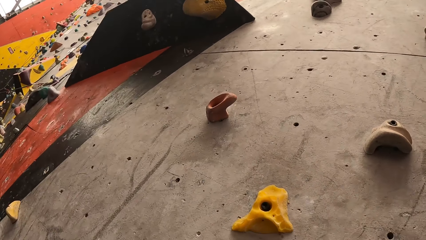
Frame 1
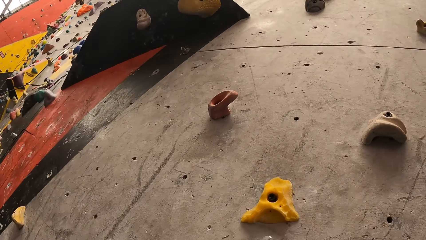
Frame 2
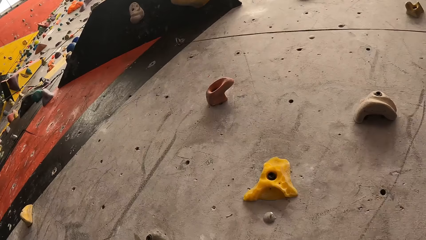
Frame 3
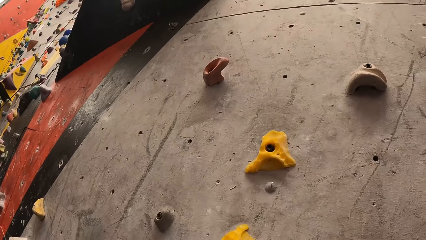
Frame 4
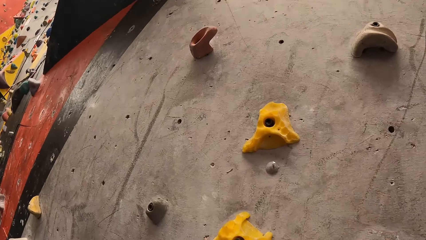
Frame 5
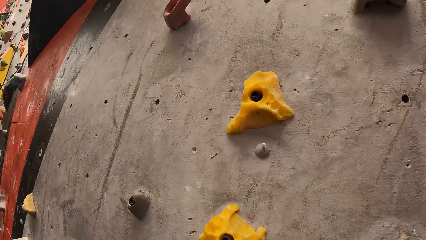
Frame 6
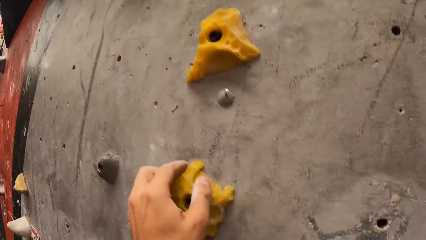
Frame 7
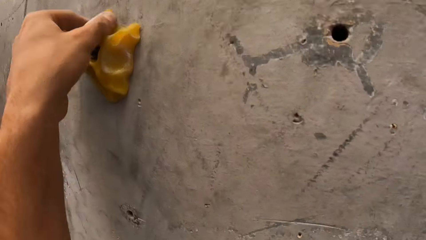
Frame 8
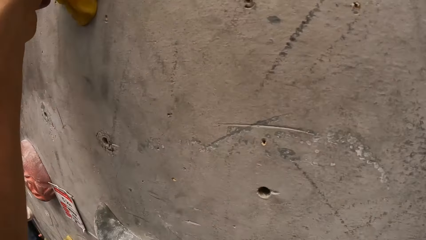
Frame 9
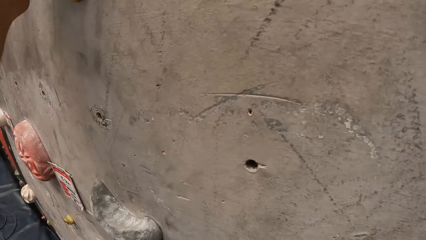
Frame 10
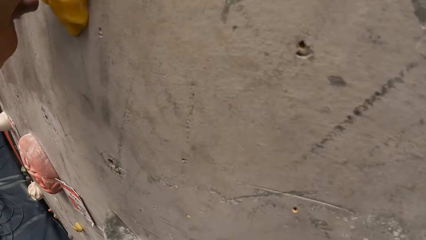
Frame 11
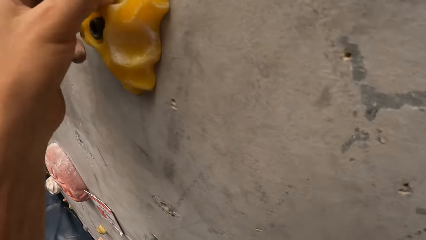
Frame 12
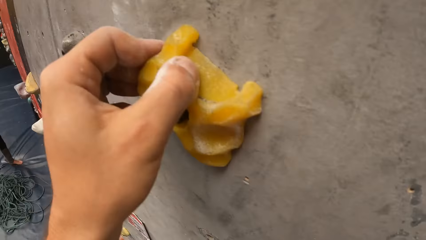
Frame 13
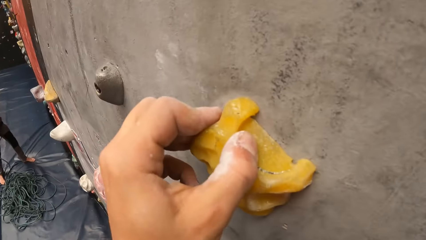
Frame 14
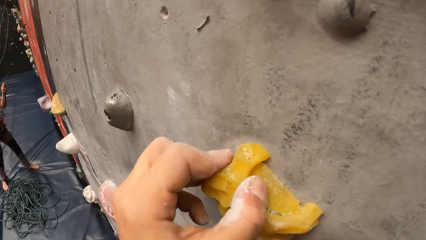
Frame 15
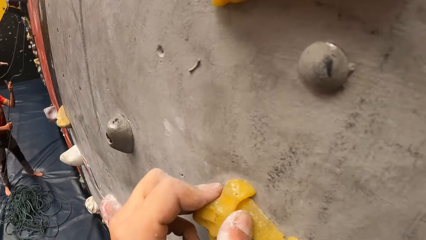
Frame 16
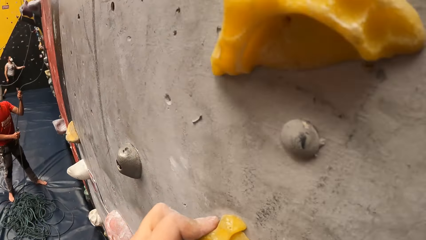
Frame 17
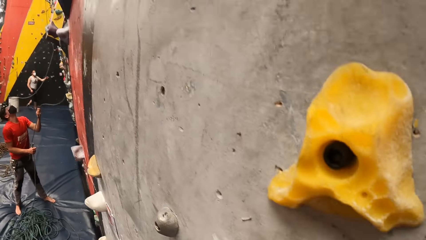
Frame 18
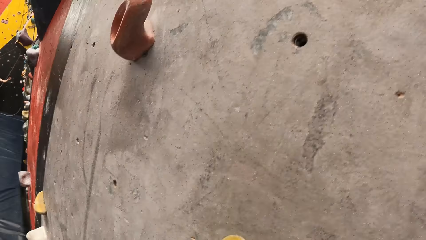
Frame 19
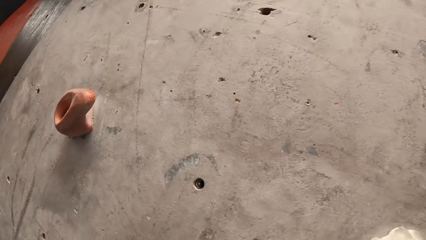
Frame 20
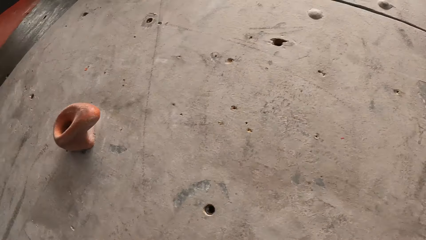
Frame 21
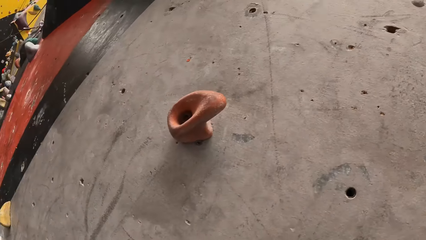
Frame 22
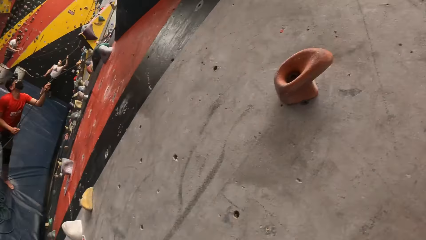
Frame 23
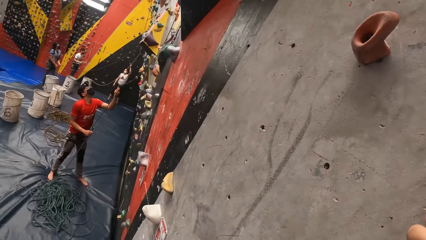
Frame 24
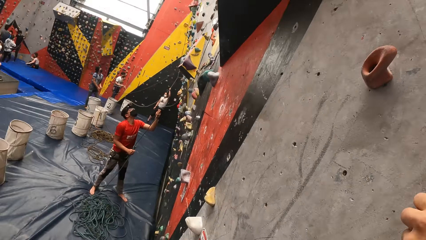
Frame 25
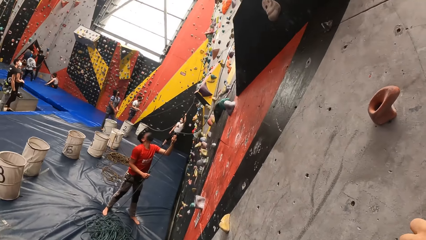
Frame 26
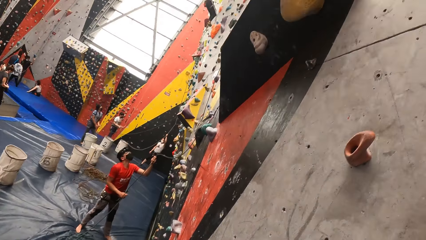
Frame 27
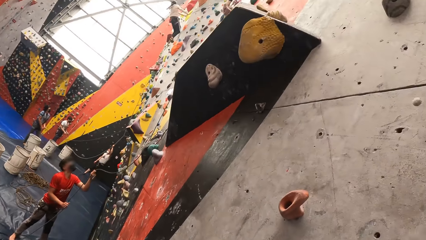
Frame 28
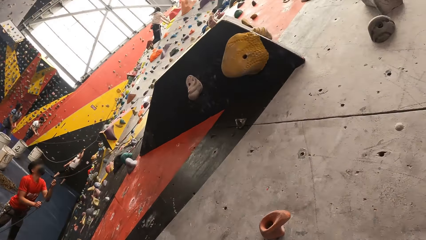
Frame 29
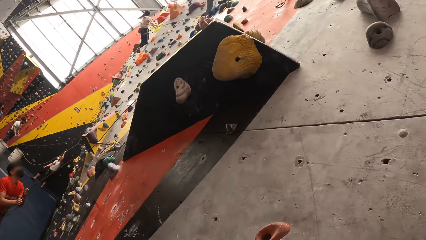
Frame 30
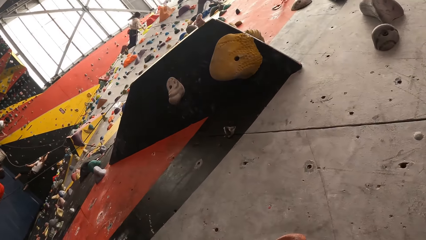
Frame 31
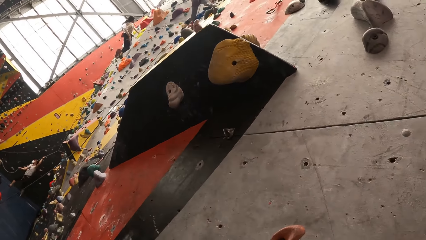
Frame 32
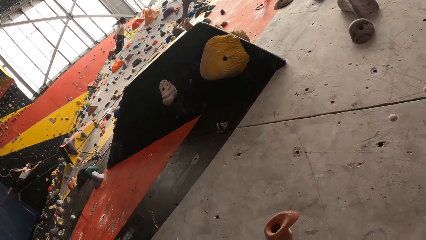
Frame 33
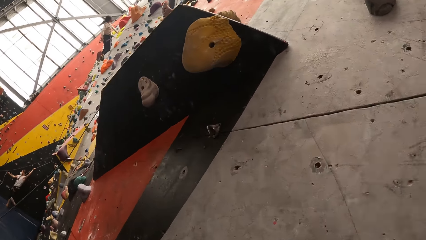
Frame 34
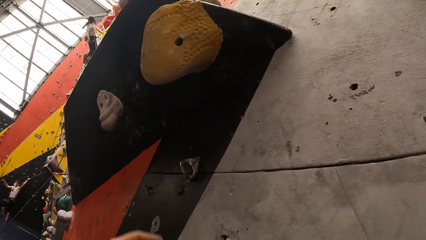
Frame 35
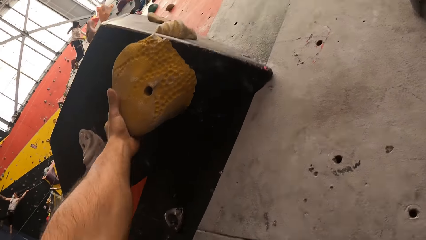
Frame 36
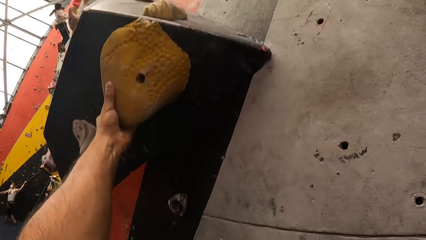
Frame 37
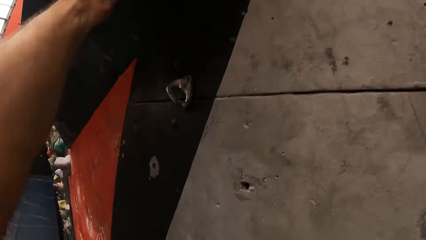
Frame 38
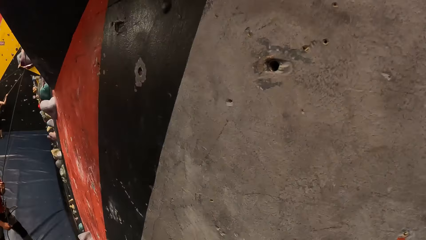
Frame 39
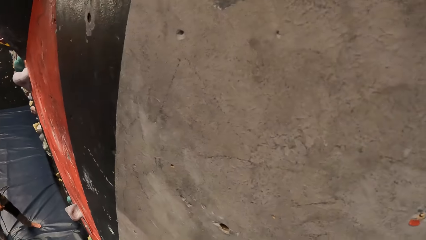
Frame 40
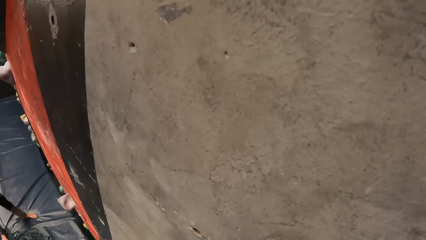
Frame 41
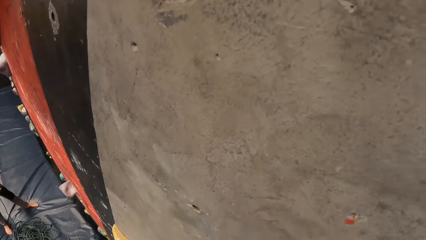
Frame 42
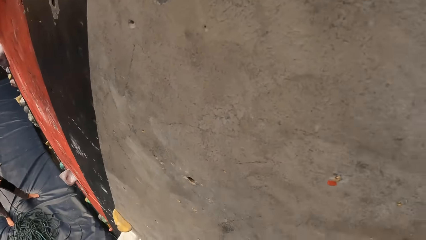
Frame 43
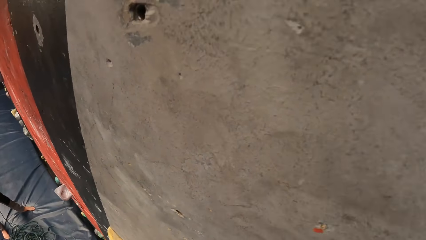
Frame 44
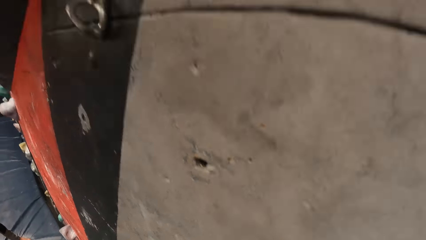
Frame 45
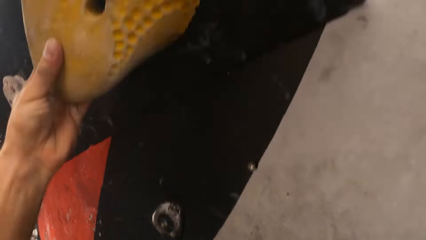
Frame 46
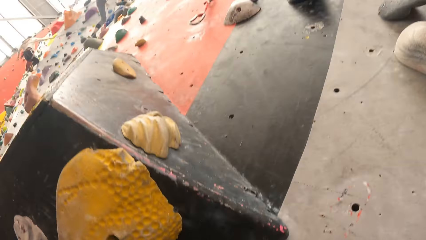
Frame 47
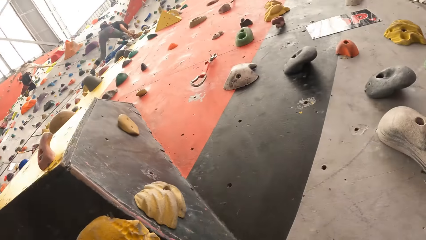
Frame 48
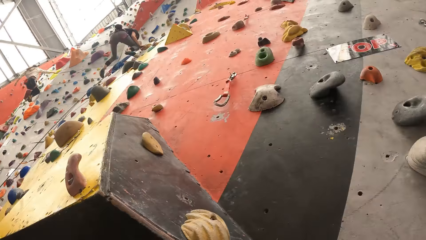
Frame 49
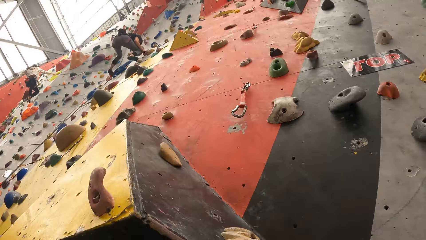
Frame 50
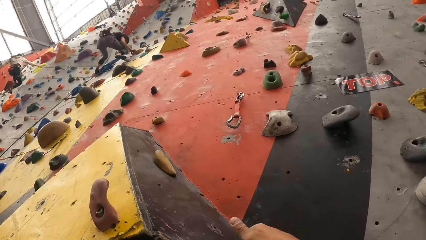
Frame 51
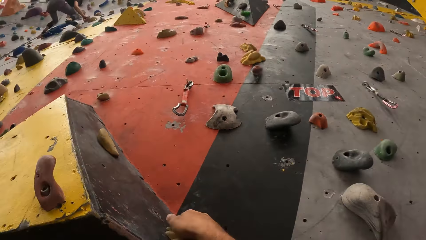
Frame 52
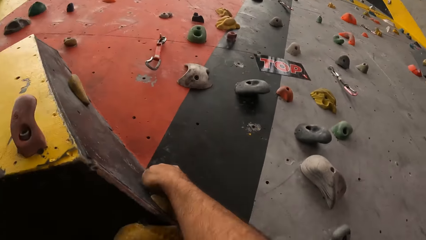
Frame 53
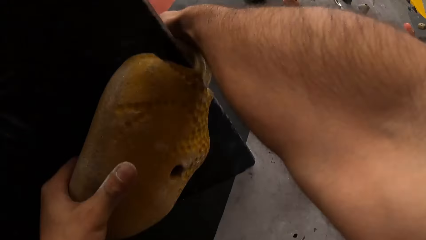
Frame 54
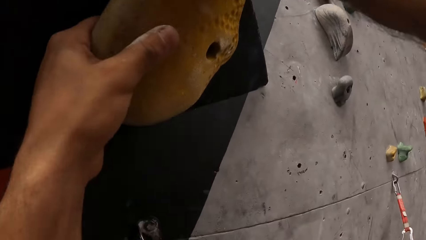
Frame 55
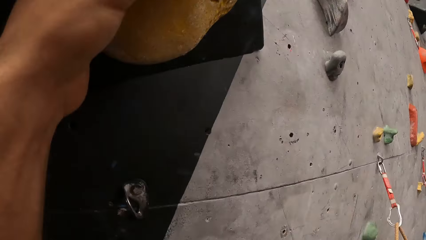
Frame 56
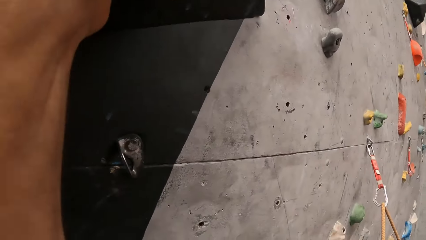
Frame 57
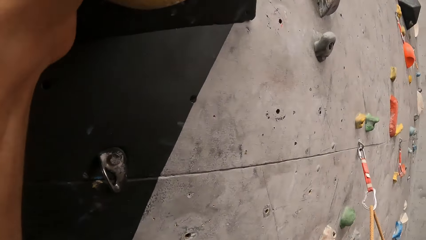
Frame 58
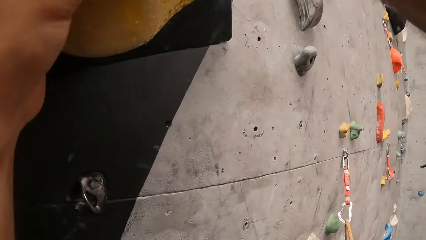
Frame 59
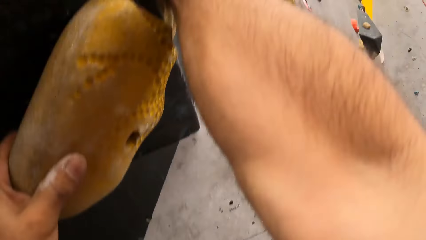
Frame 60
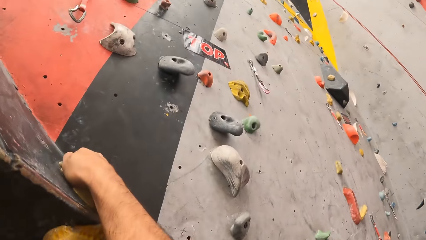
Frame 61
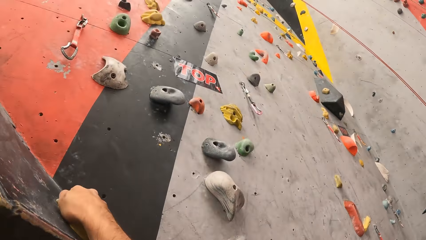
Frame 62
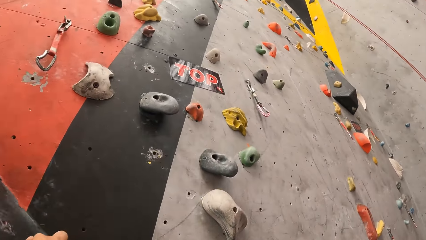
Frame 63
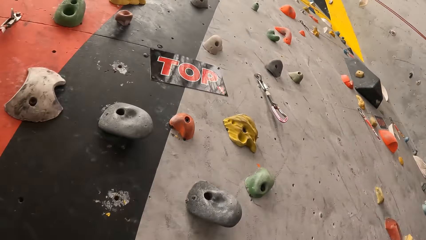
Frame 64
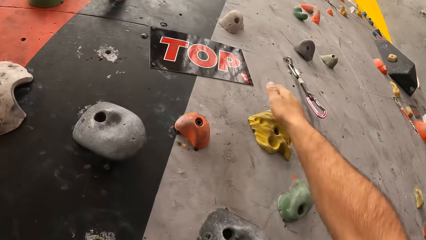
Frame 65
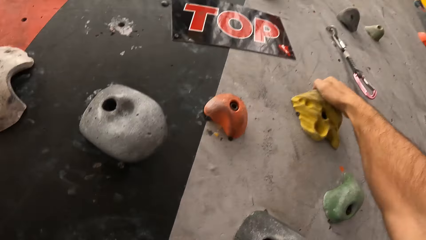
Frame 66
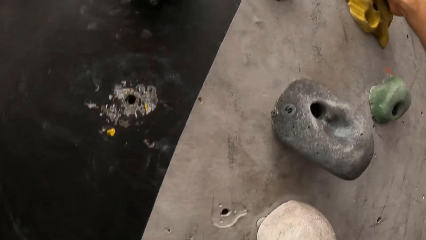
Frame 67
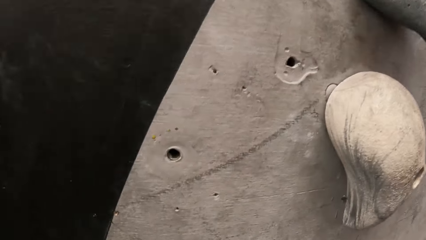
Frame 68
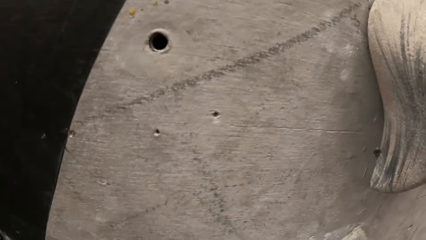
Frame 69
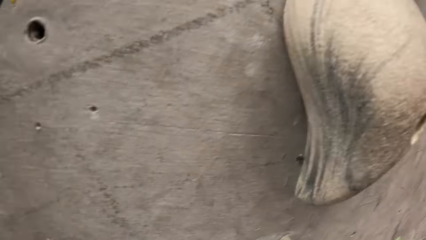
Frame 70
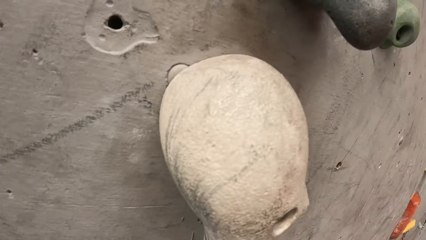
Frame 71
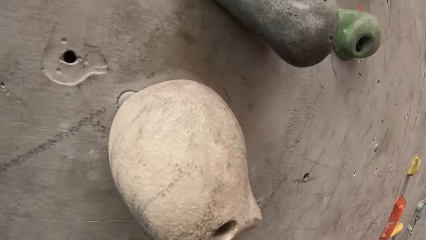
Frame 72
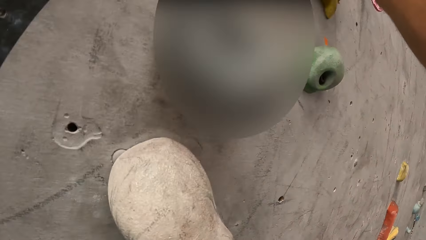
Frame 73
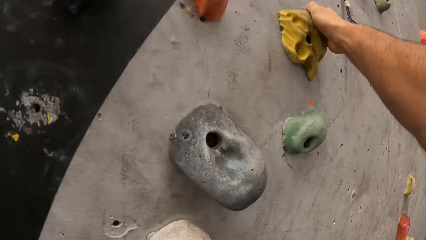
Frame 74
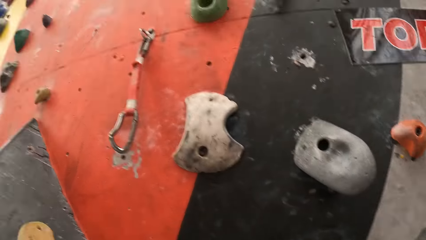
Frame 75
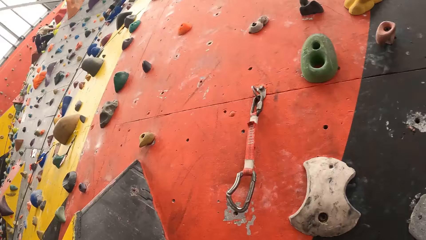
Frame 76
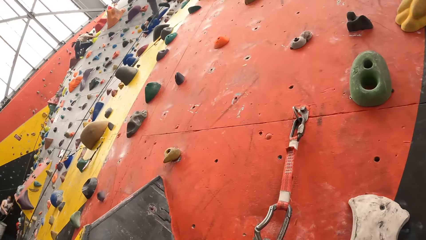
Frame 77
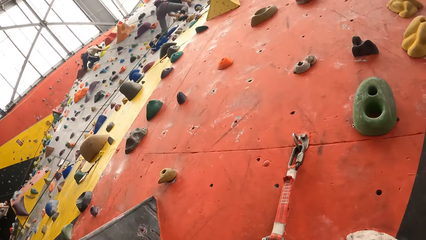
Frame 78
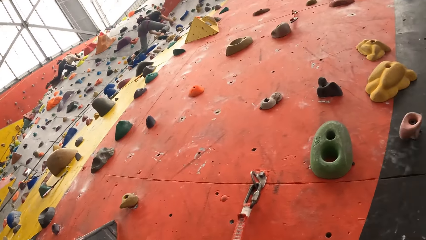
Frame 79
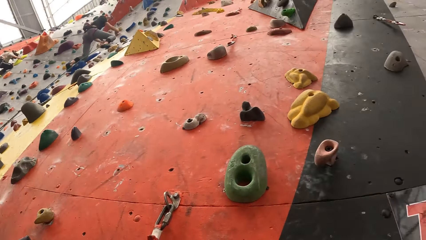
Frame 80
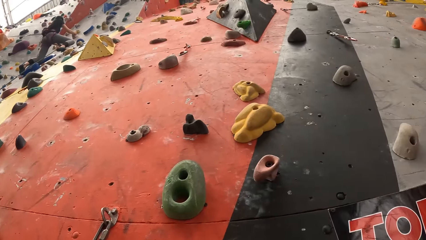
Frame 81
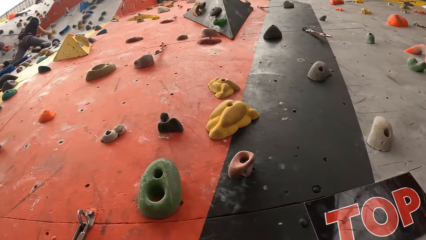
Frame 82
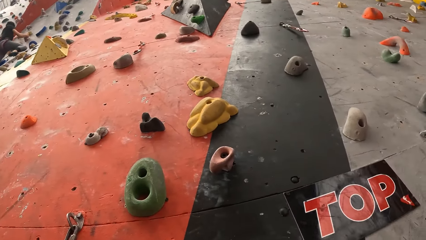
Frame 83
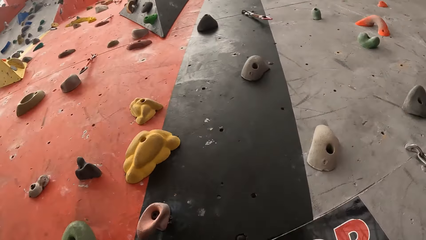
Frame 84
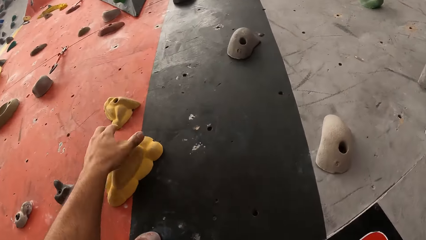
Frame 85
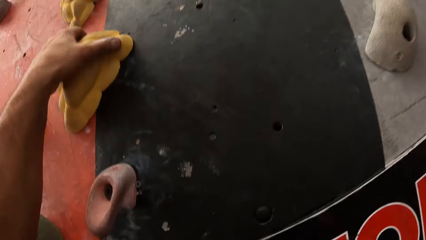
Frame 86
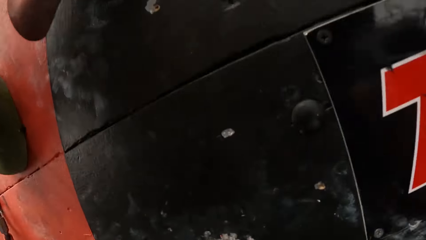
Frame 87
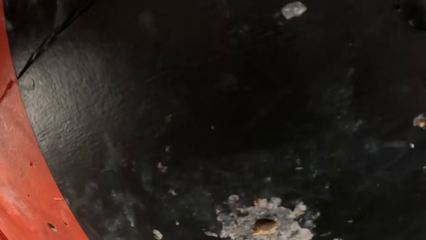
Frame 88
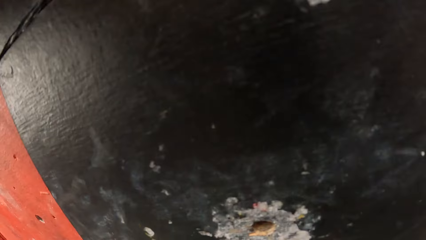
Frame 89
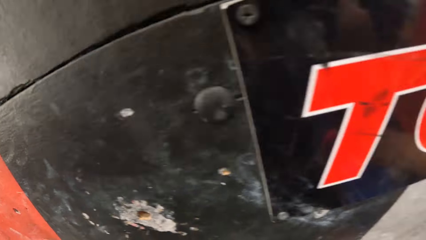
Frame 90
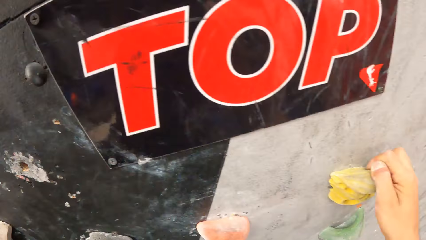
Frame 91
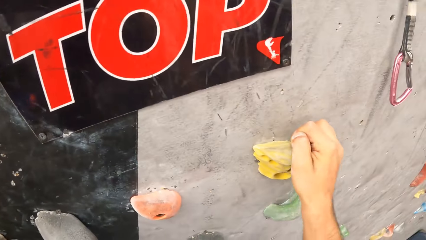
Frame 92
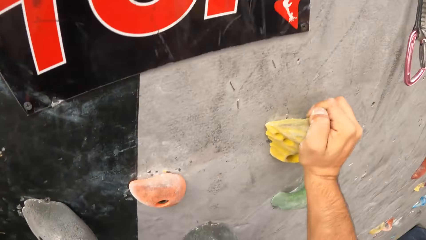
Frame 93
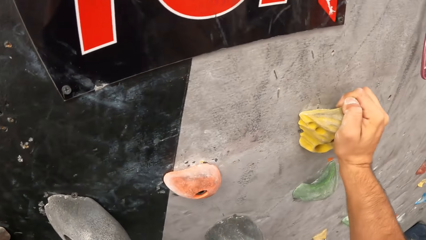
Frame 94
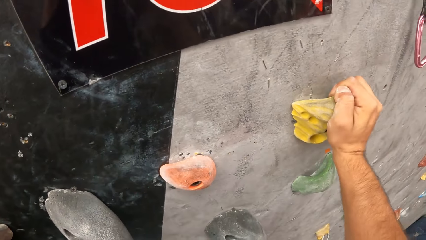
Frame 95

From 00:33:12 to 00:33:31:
The camera wearer looks around the indoor rock climbing wall. They touch a climbing hold, climb the indoor rock wall, look around, and climb the wall.
